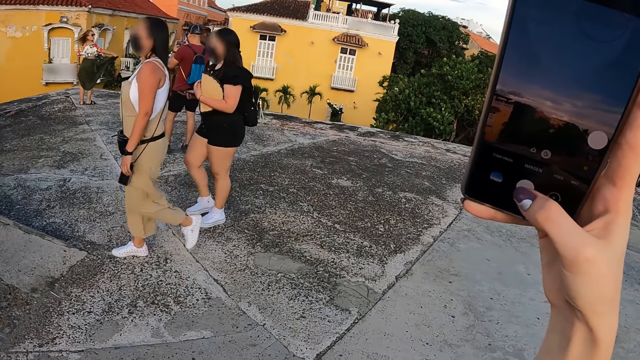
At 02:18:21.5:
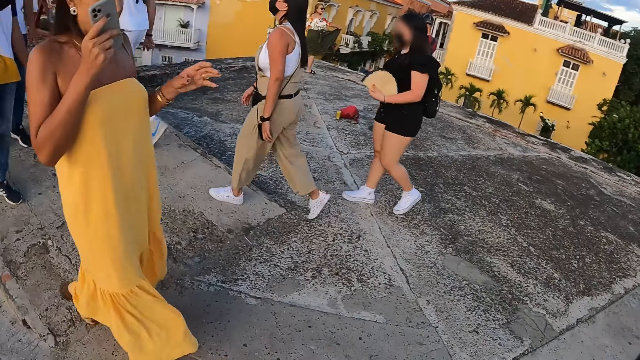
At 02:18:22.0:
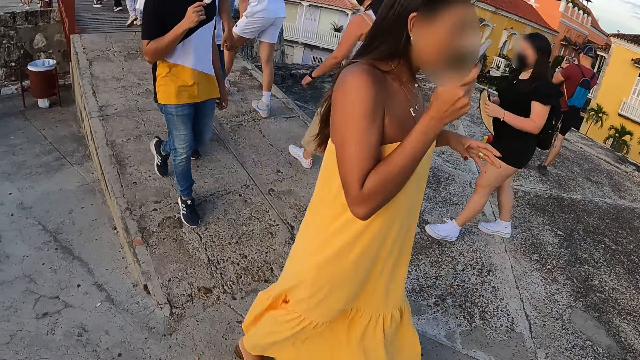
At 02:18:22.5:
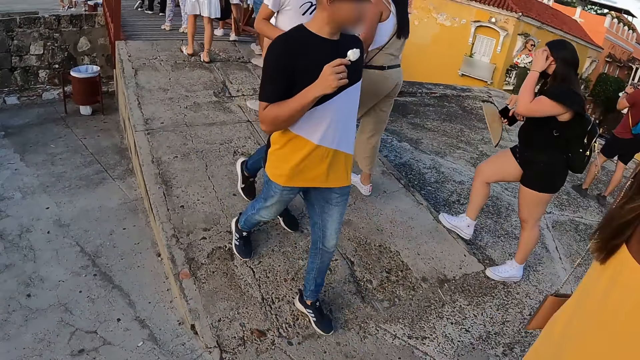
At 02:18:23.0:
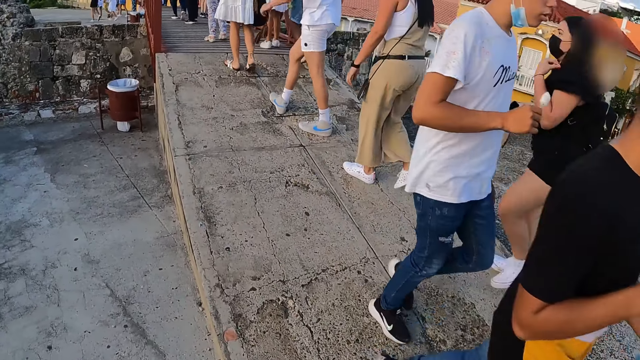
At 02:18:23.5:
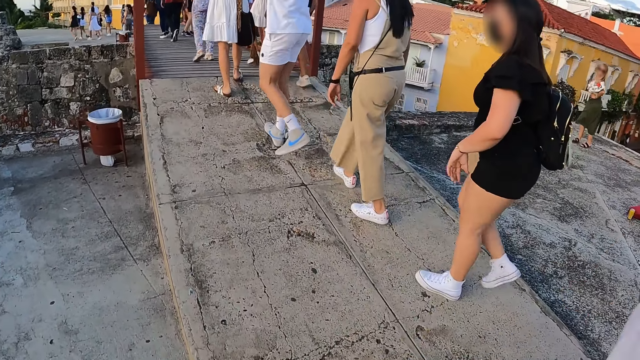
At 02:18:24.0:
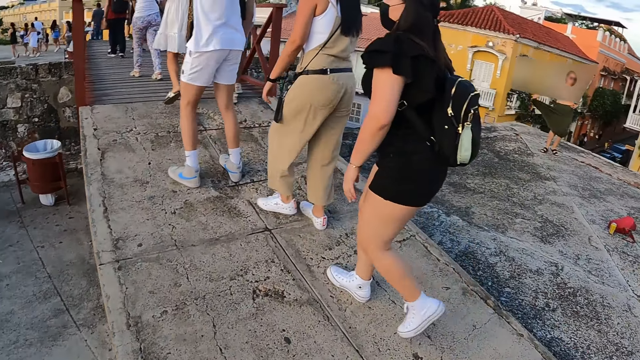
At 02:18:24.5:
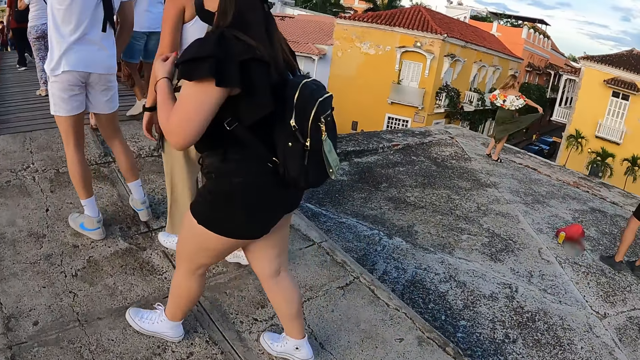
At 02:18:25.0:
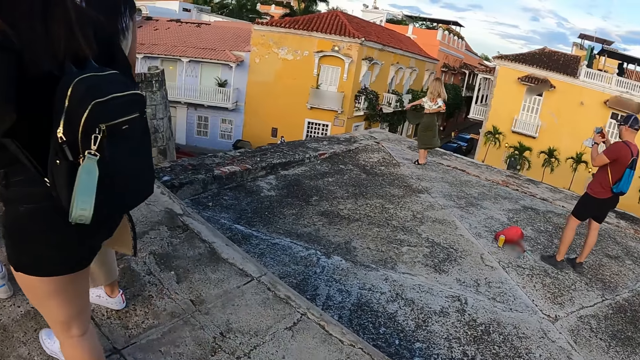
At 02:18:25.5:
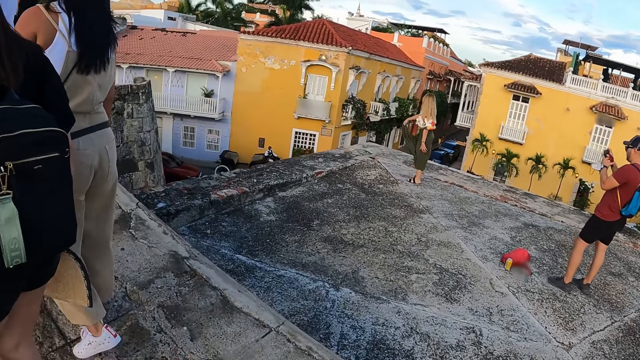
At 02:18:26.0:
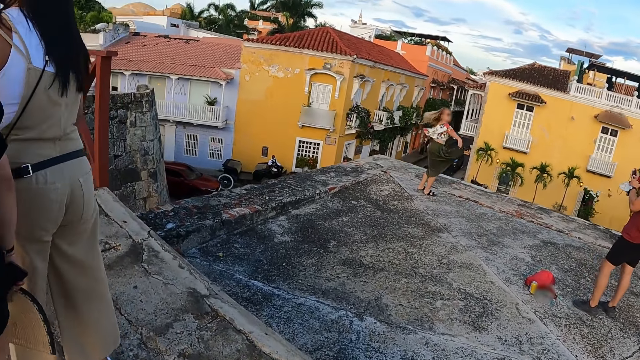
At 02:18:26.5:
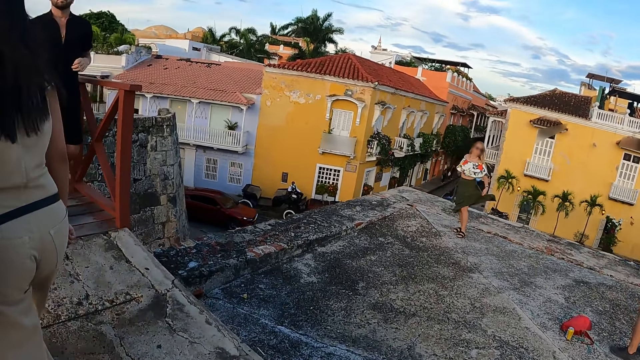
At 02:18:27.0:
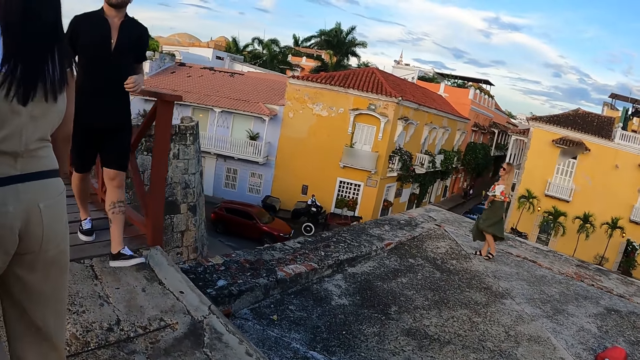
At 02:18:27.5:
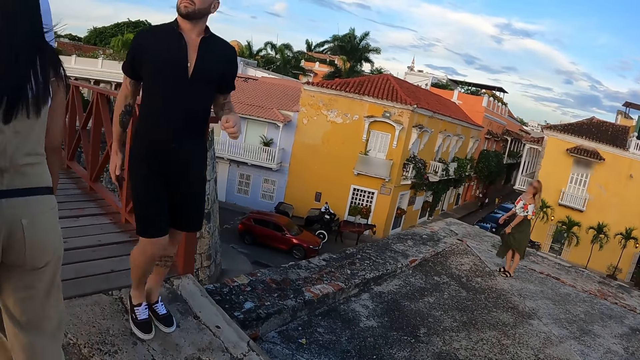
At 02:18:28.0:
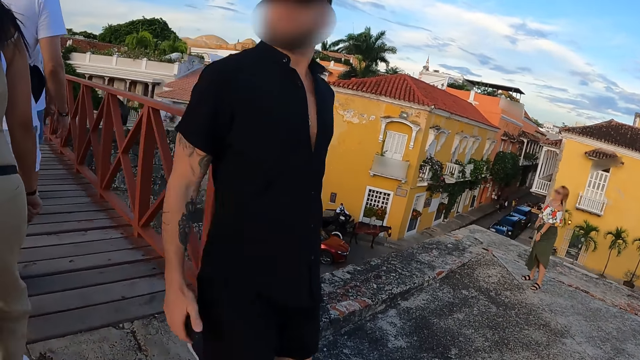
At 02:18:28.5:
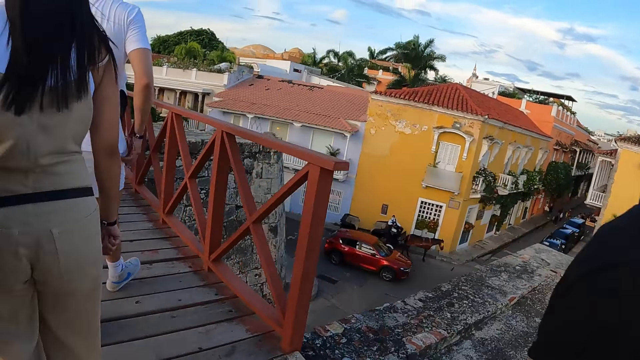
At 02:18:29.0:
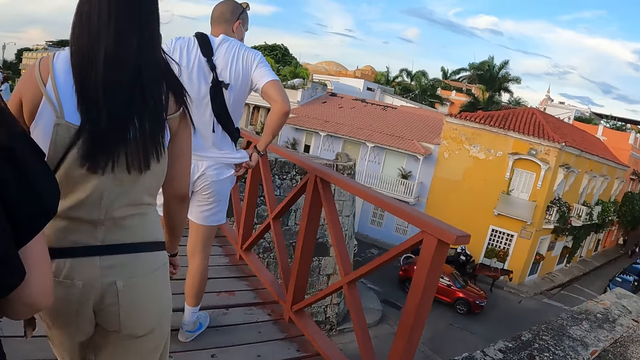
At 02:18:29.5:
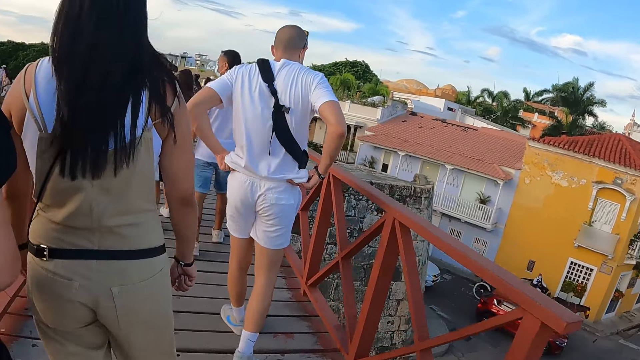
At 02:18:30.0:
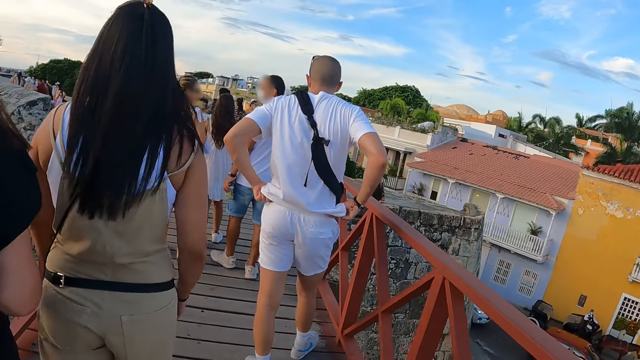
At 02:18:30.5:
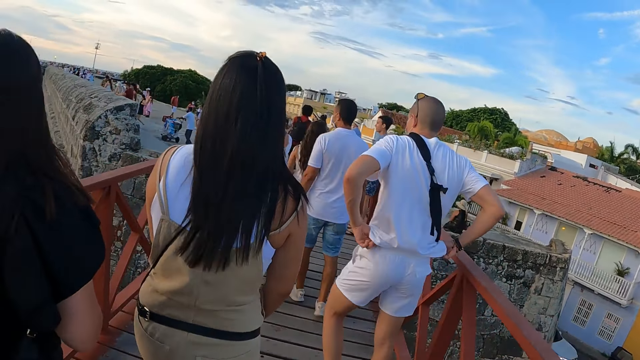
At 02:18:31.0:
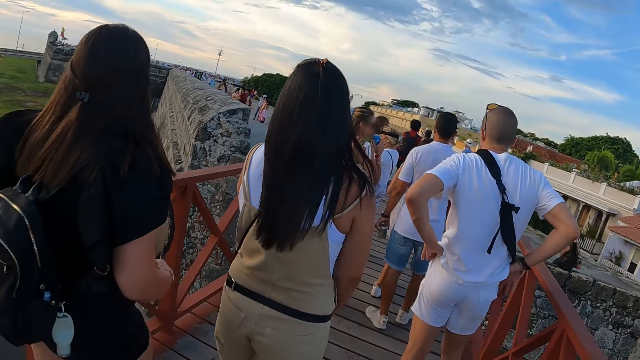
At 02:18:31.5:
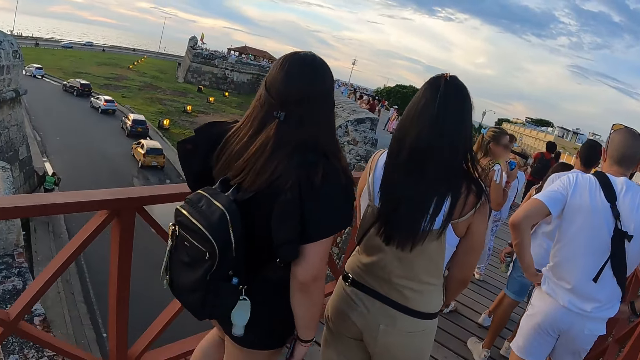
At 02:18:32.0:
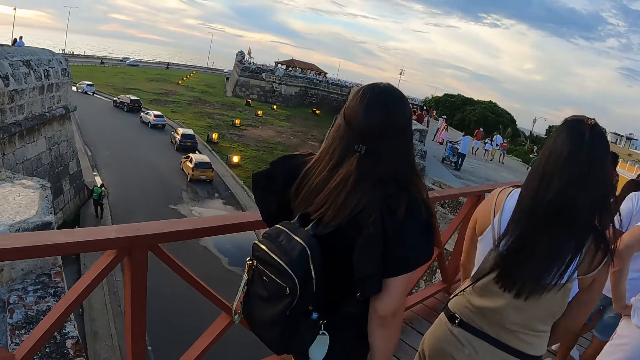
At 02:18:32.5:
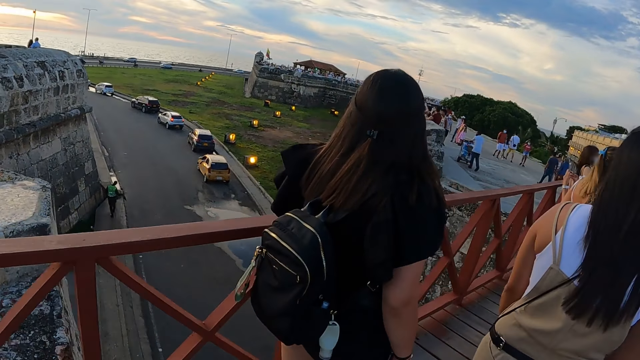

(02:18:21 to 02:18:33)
The camera wearer walks across the bridge.

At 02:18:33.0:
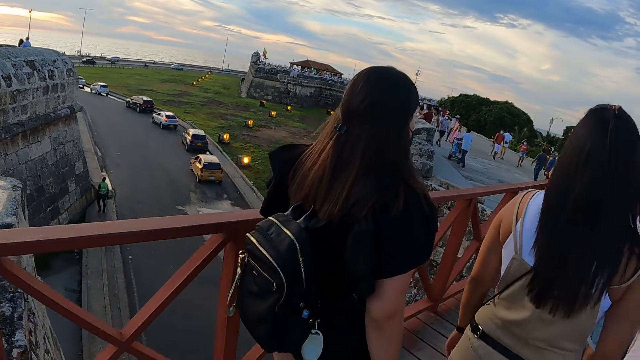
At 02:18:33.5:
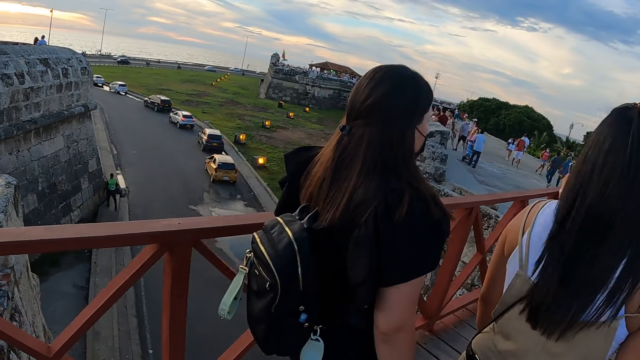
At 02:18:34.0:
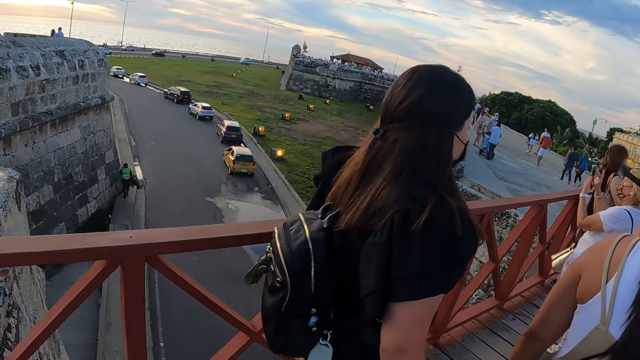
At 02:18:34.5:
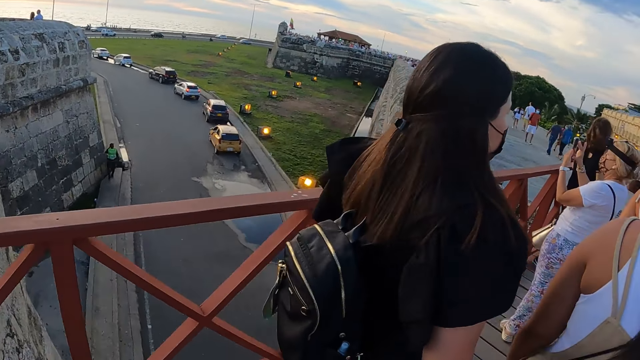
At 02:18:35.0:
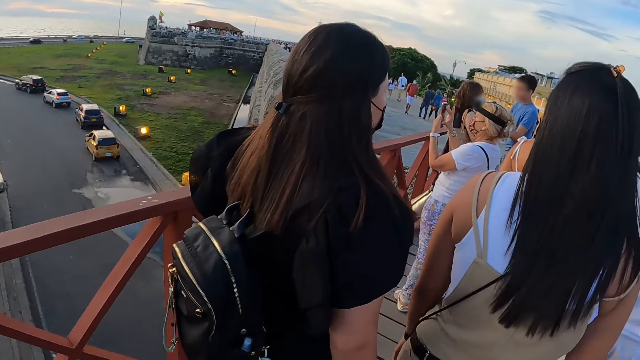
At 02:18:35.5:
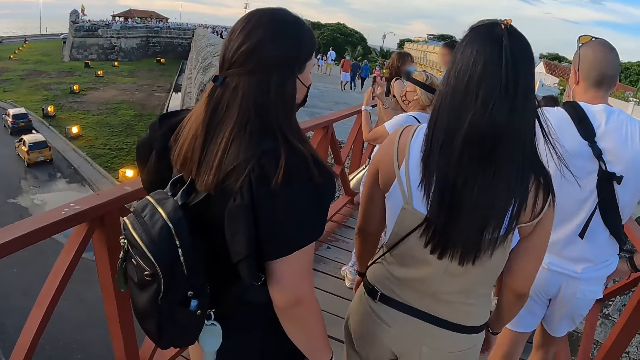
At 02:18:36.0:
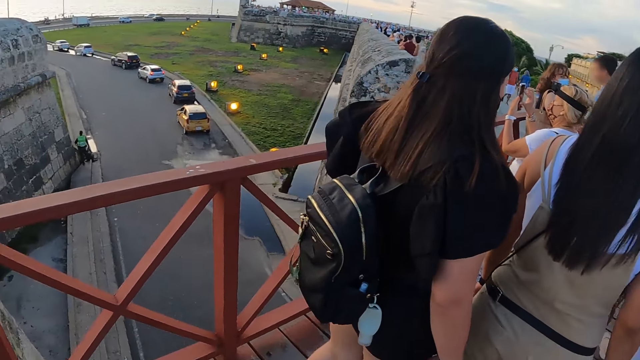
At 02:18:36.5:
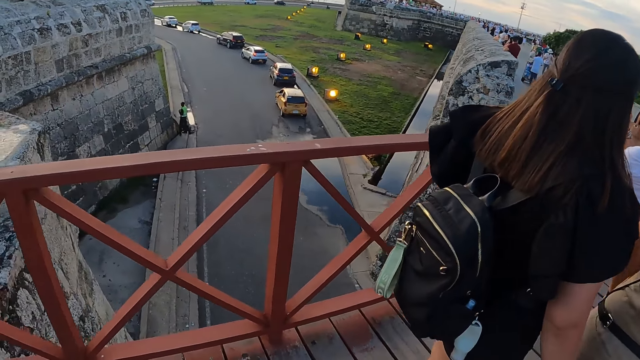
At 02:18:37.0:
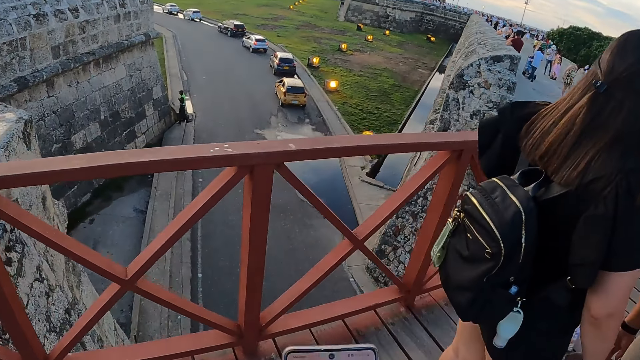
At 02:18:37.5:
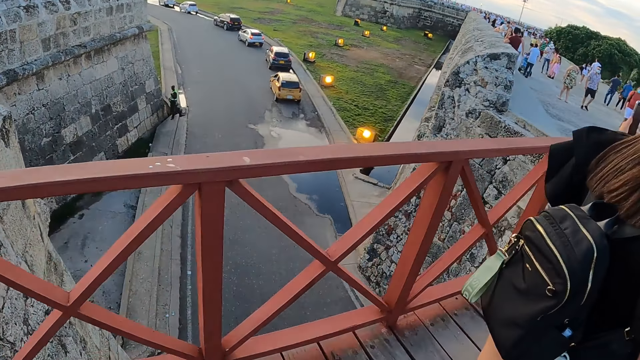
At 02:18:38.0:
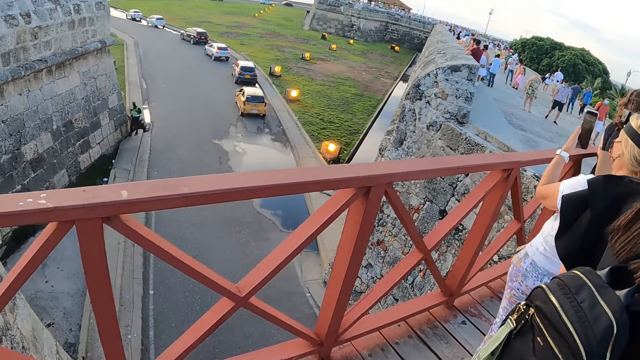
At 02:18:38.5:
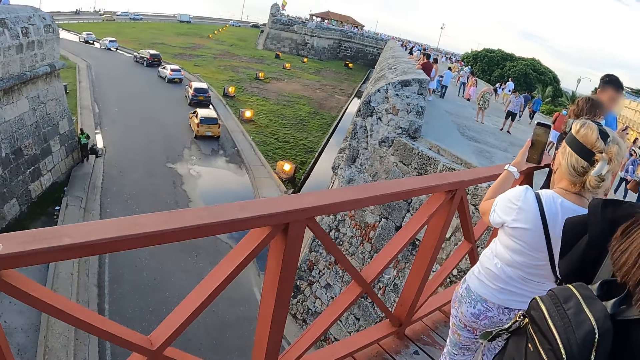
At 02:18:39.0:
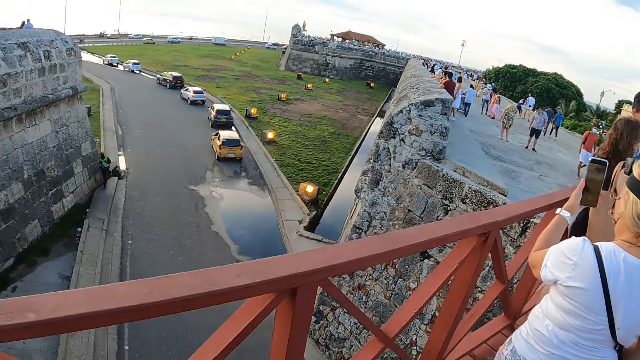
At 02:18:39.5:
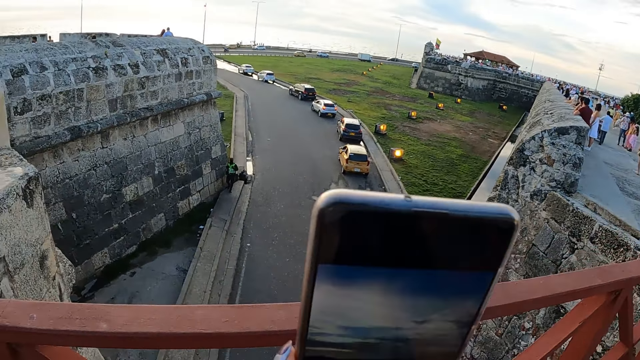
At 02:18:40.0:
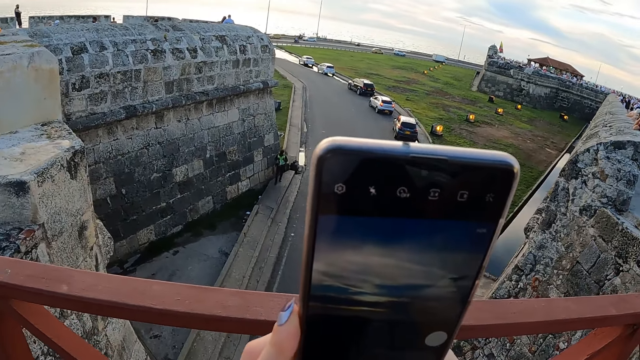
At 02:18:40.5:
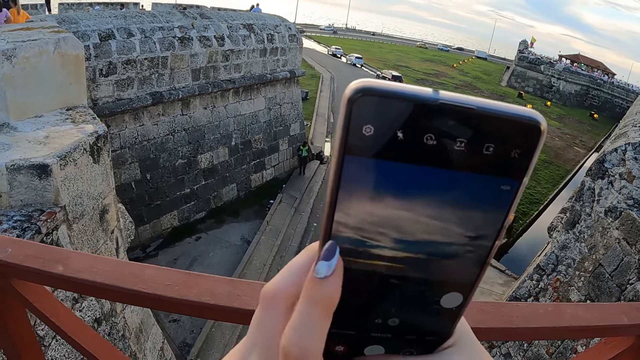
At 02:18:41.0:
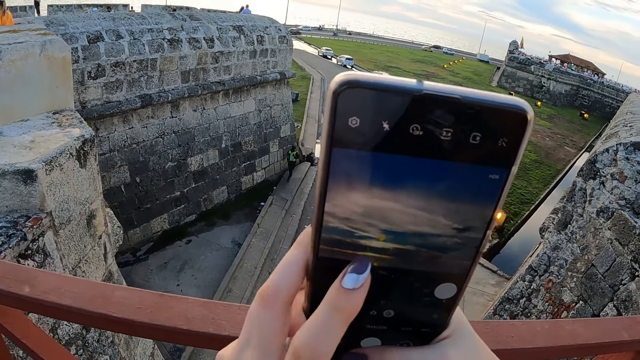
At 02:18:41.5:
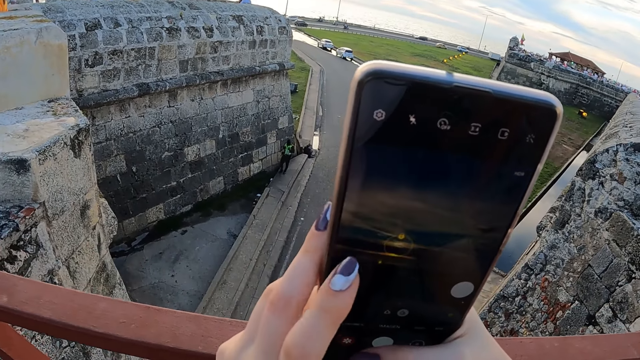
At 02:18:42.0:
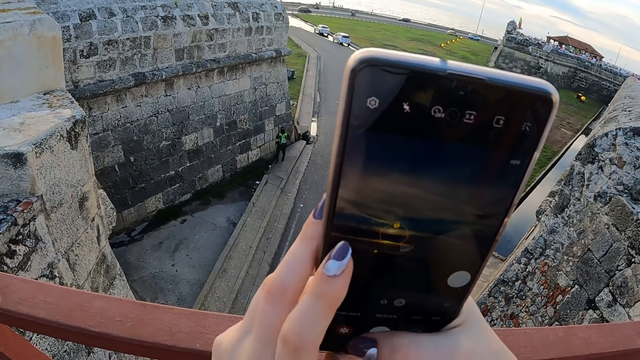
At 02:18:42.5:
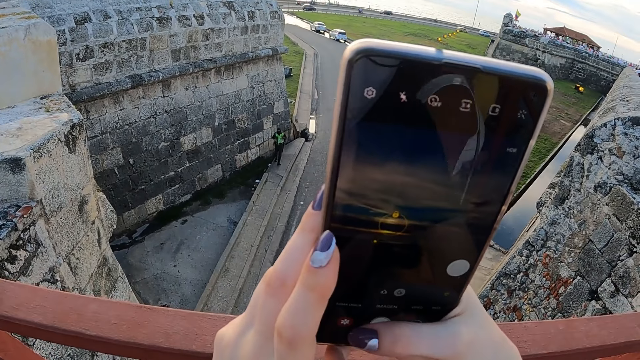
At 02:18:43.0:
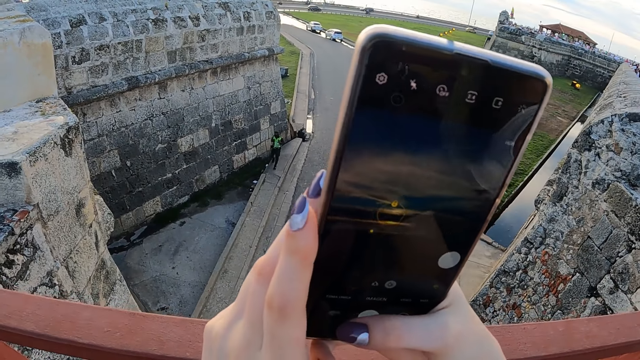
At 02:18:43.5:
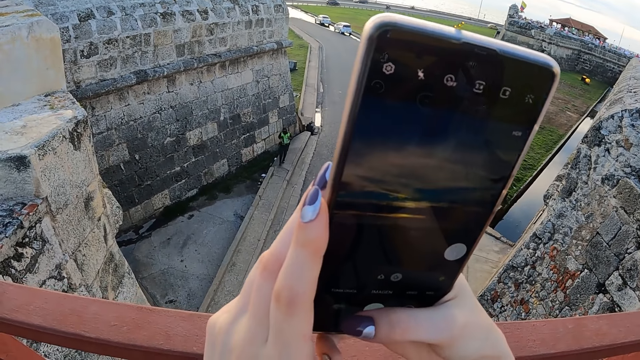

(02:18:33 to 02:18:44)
The camera wearer looks around. She operates the phone in her hands. She takes a picture with her phone.
